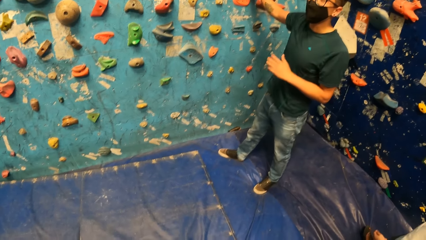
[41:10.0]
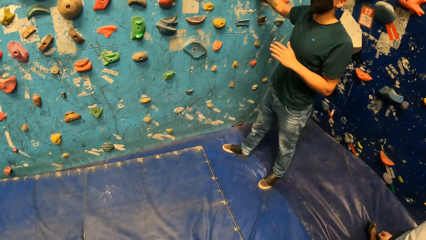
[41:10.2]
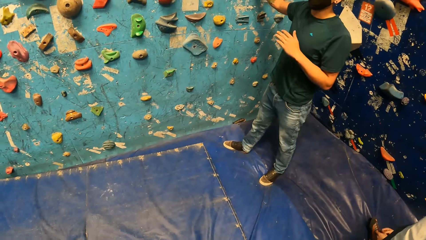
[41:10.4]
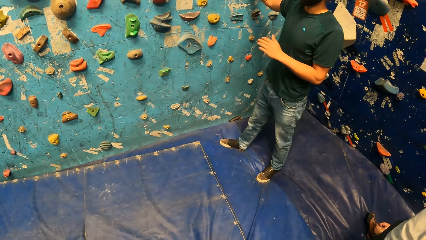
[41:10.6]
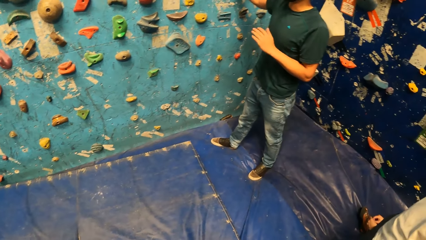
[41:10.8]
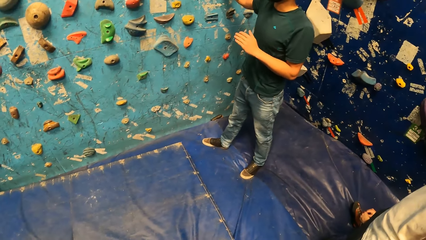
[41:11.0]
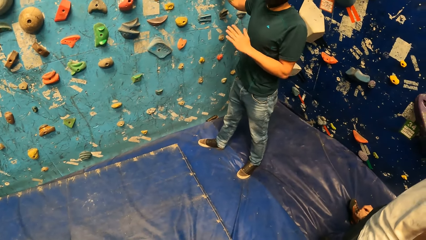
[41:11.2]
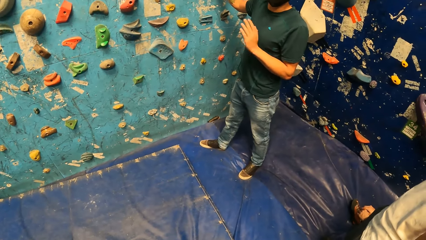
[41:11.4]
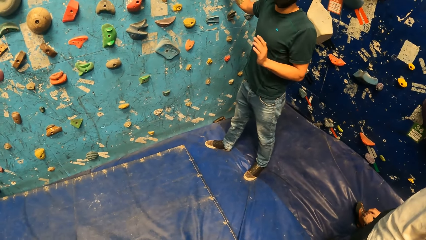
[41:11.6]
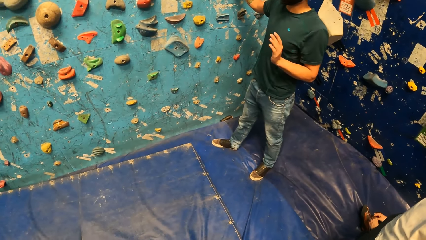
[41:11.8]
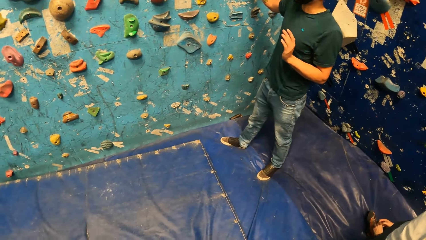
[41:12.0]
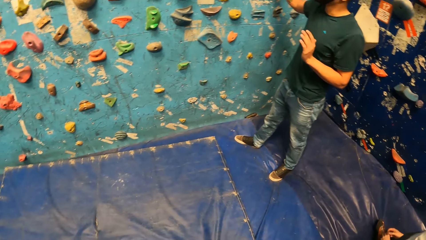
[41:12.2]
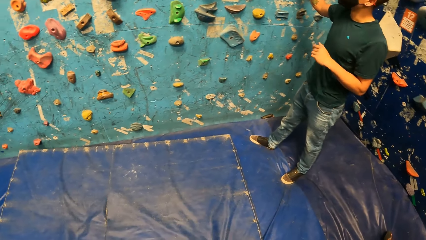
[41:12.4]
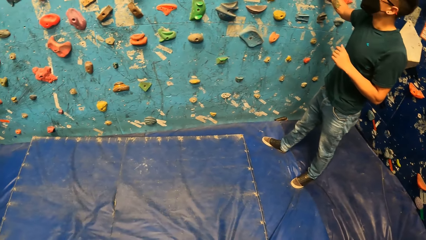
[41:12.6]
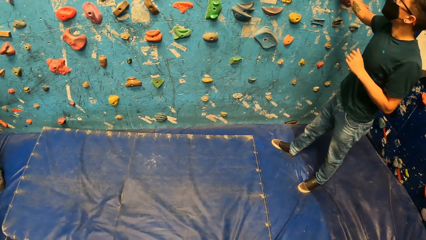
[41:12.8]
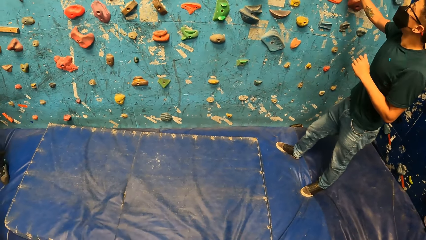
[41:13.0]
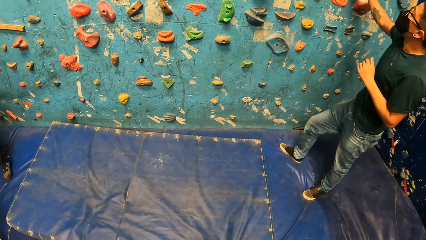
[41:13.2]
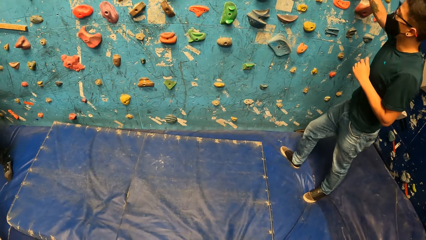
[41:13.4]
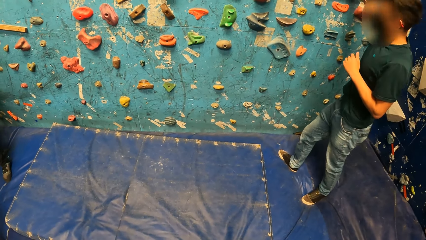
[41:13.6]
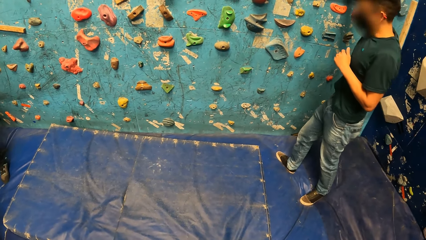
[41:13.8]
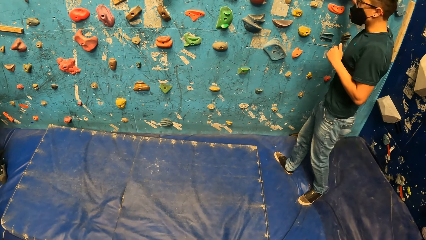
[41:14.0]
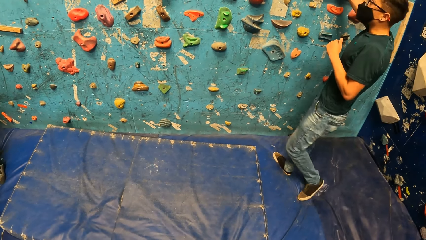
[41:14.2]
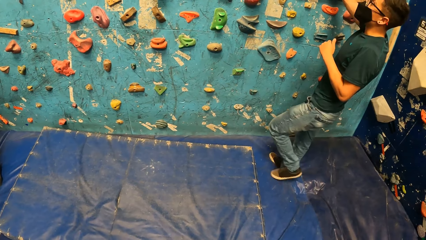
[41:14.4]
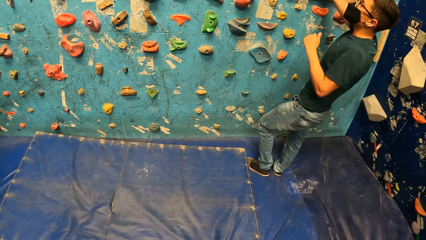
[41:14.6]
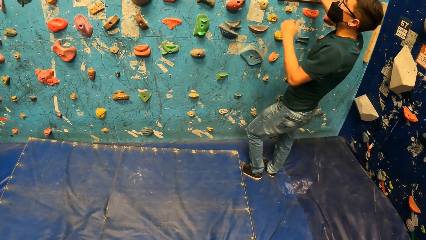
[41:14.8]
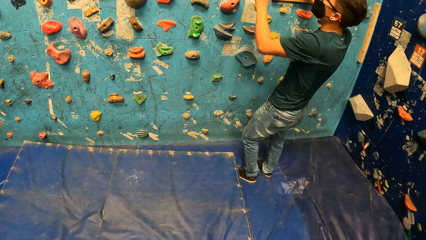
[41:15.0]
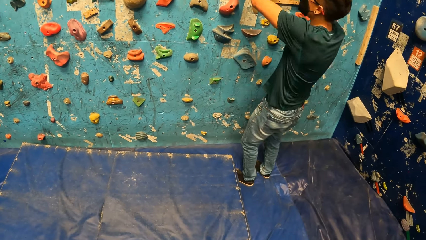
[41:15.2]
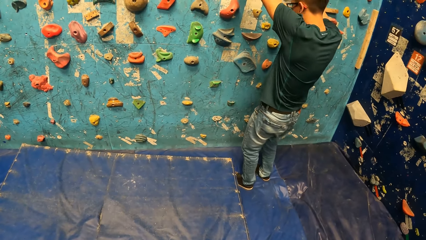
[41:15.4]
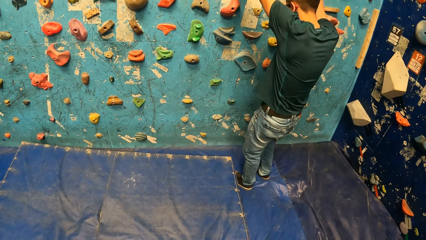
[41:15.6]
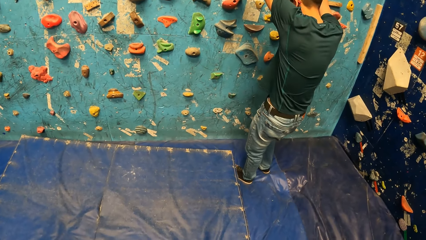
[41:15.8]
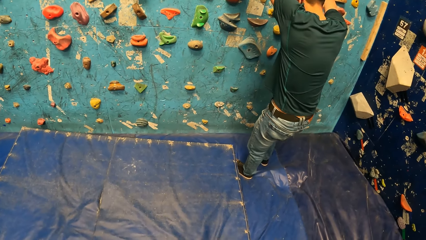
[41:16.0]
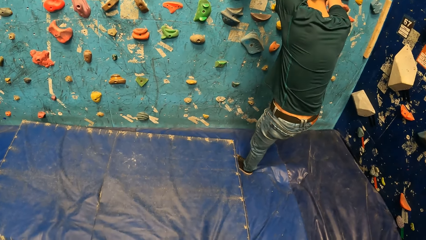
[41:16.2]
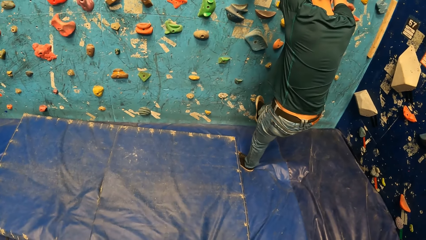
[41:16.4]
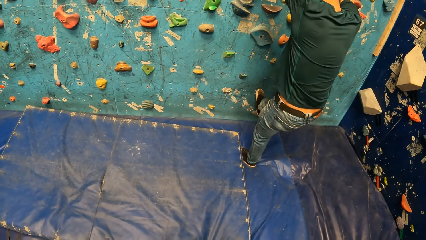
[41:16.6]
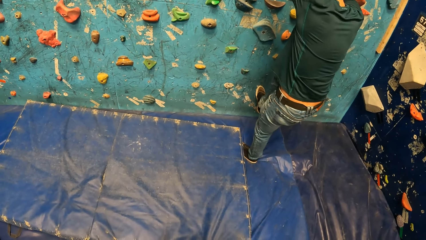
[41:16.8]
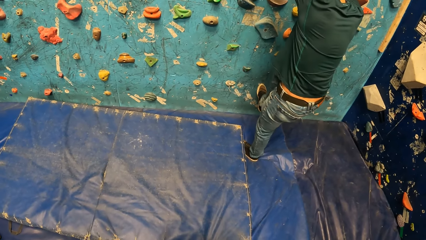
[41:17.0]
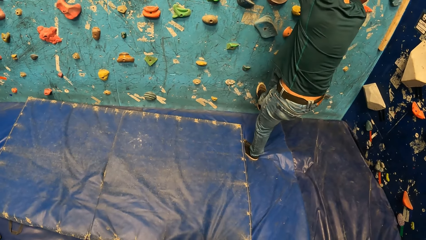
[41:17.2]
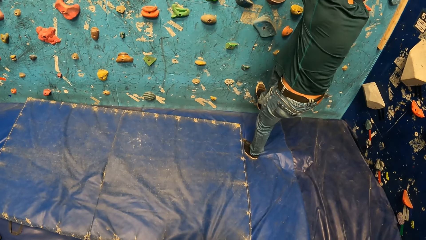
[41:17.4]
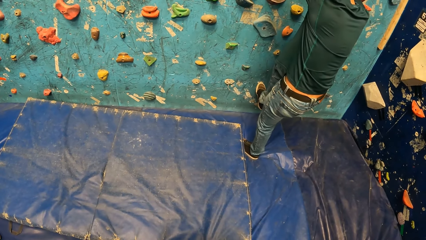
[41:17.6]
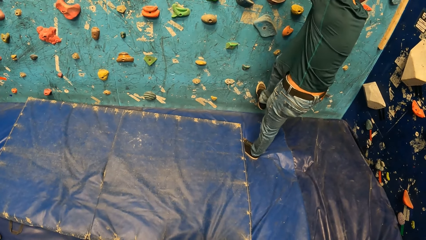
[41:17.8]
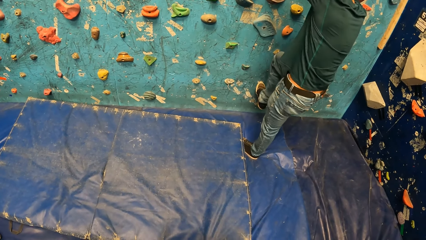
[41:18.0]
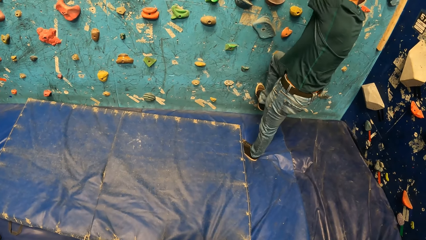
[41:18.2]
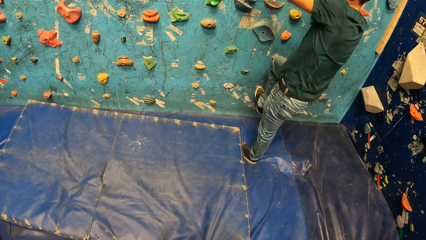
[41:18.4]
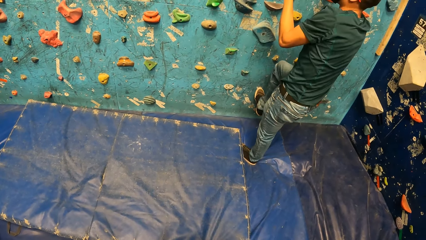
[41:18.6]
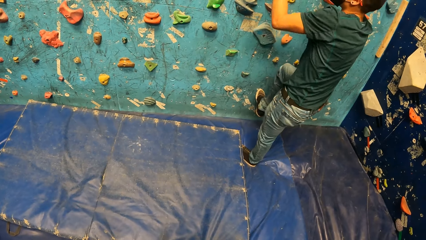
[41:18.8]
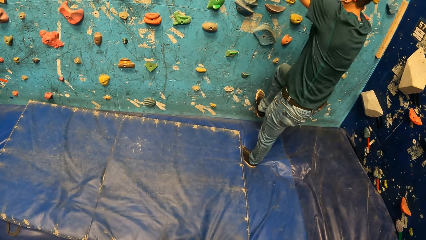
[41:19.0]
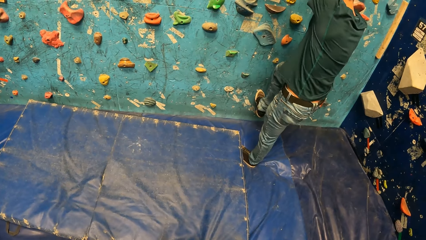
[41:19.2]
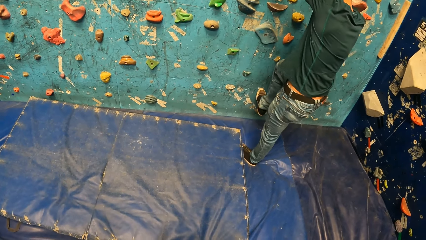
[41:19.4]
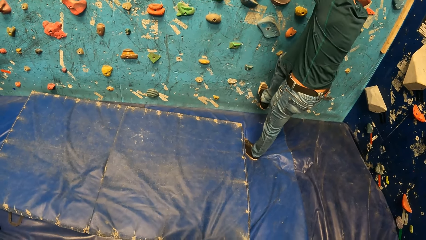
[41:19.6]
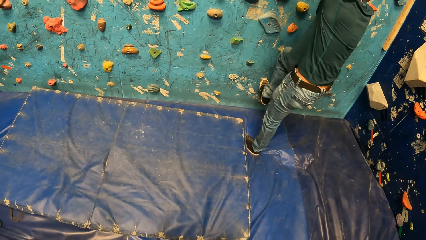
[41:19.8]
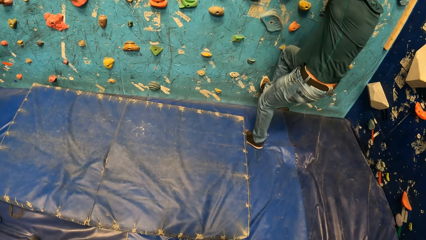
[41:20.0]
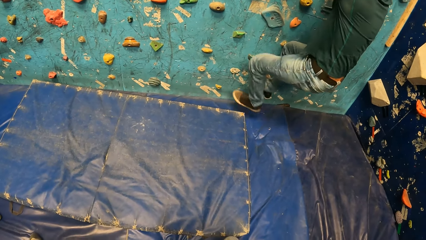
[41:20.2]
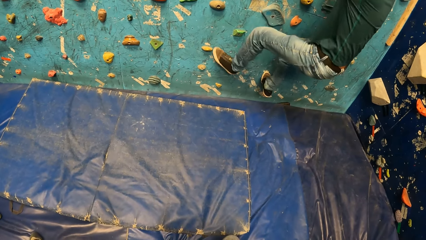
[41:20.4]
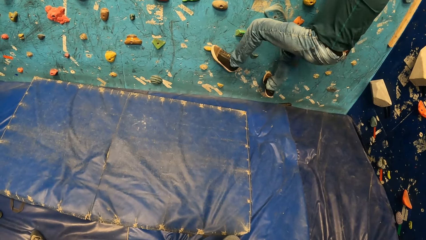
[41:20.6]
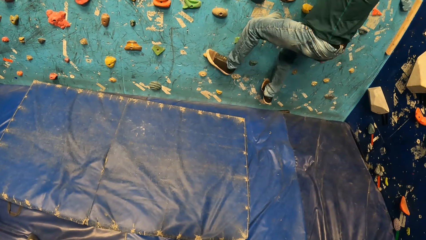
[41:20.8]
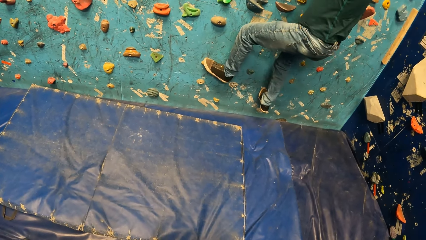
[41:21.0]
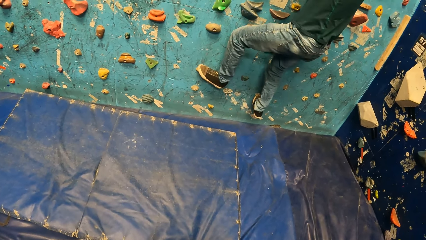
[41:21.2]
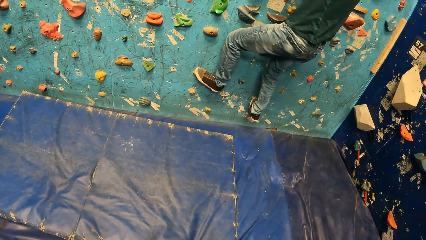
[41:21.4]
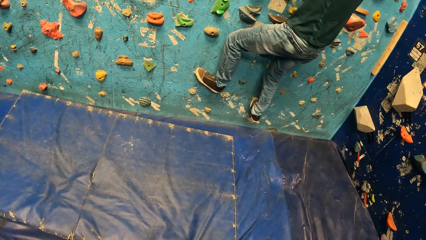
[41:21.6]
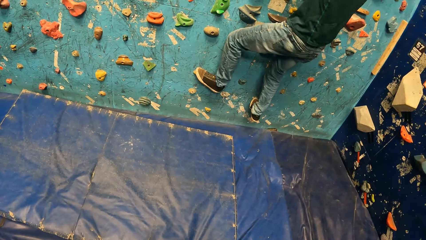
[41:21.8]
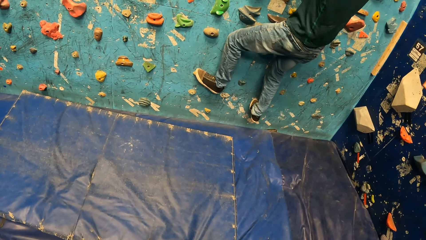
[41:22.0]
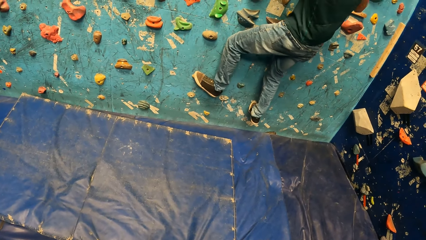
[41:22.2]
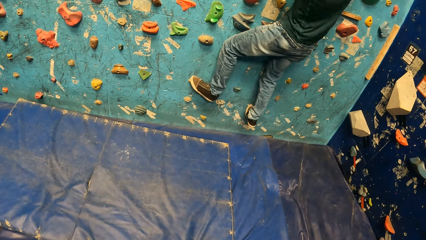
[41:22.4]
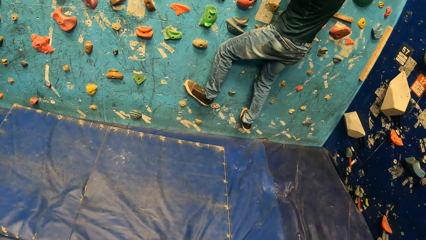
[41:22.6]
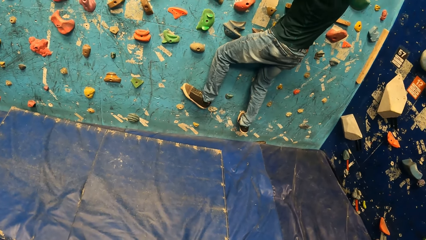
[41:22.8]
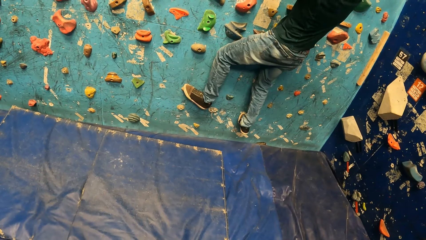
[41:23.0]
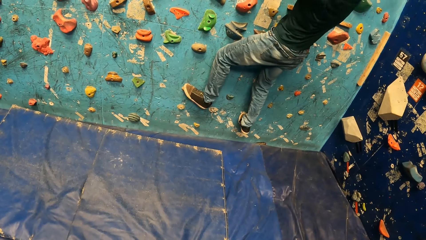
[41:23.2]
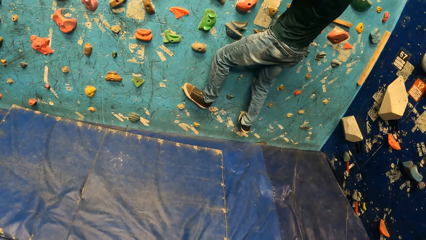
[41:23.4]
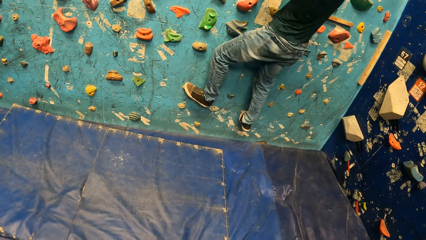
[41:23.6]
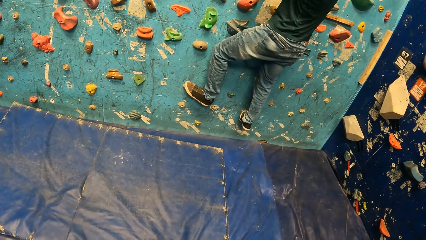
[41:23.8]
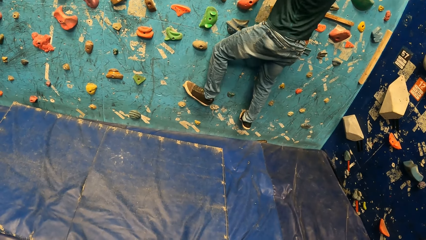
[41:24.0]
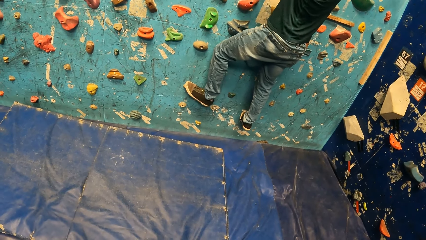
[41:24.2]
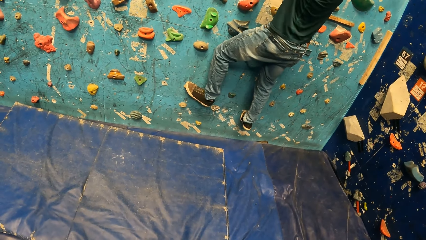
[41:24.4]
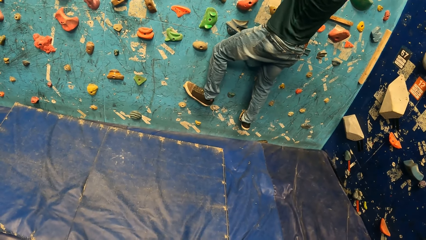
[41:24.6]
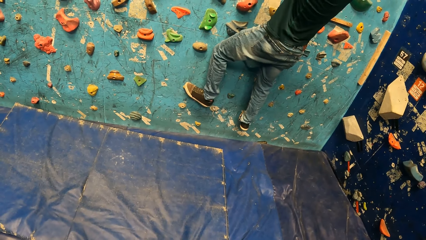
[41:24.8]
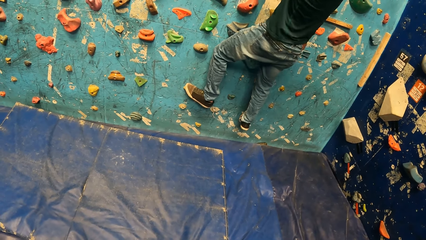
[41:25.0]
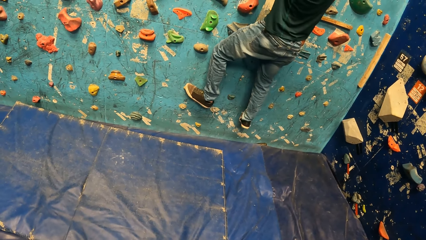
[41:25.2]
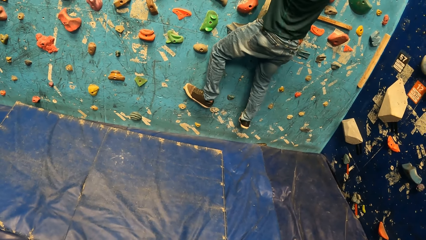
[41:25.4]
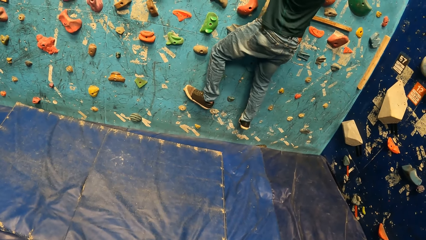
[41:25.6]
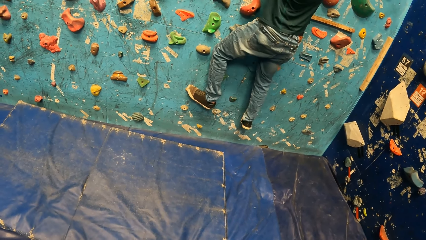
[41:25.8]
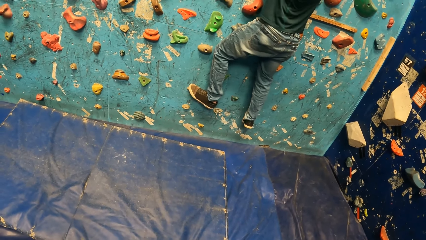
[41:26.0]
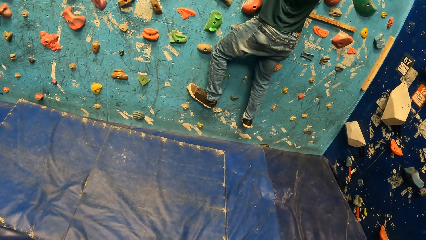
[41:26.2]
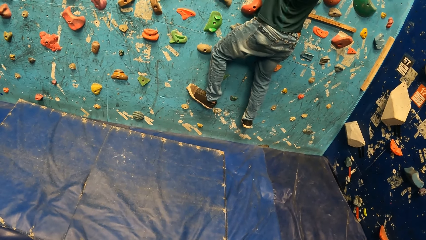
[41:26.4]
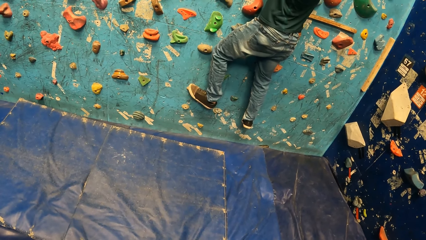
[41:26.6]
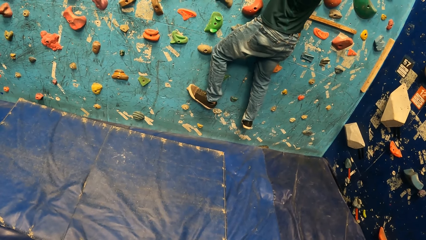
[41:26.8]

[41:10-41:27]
A man climbs on the climb wall.
